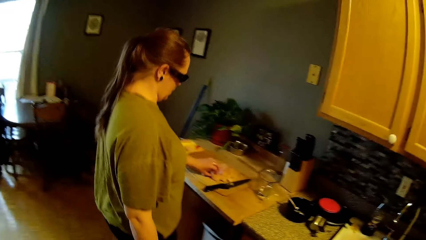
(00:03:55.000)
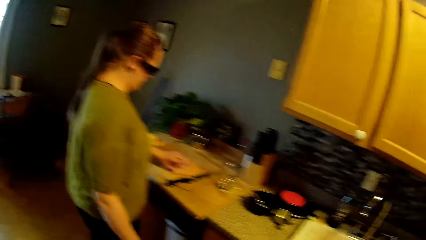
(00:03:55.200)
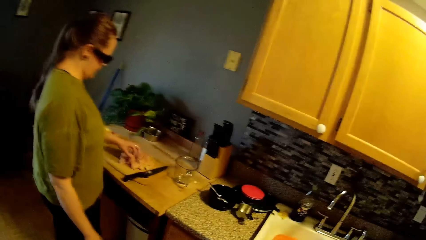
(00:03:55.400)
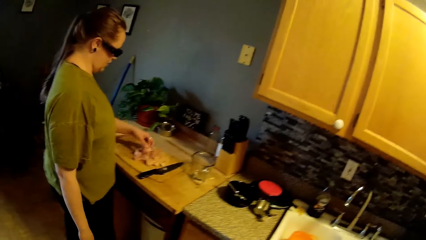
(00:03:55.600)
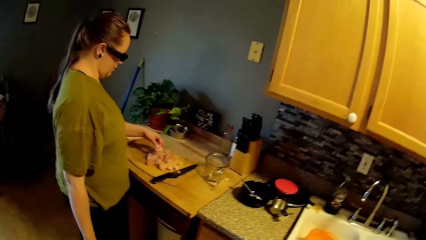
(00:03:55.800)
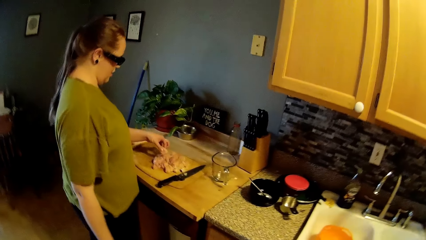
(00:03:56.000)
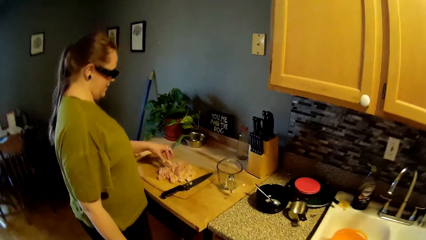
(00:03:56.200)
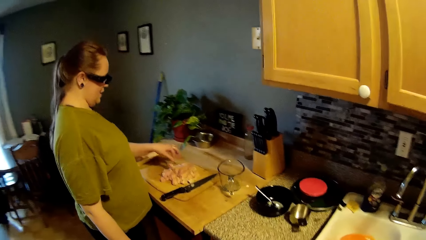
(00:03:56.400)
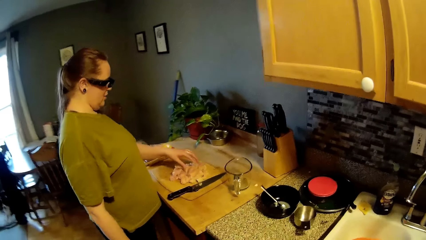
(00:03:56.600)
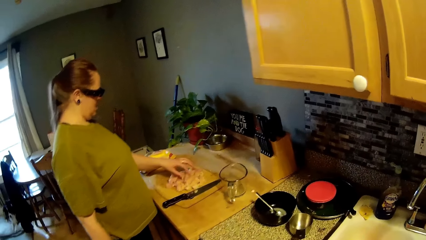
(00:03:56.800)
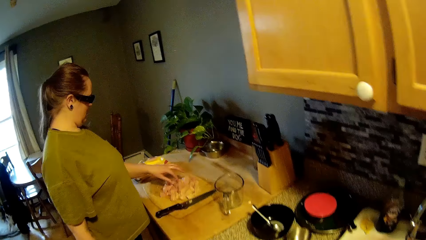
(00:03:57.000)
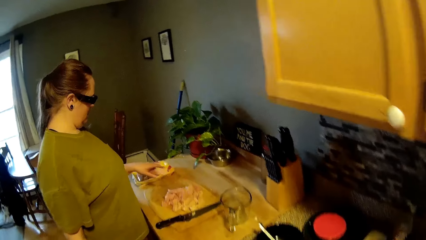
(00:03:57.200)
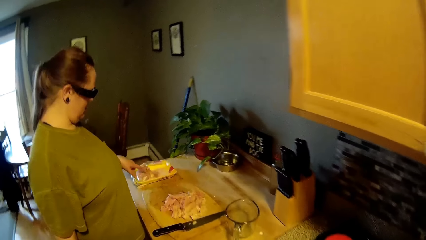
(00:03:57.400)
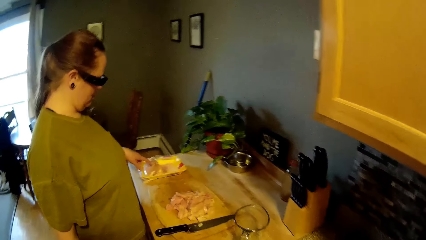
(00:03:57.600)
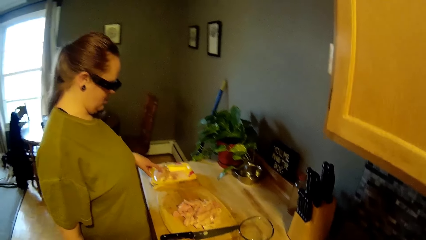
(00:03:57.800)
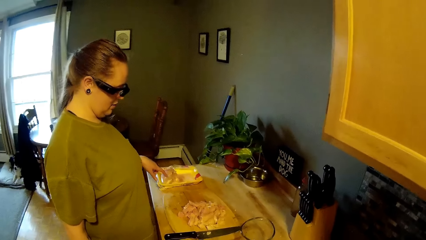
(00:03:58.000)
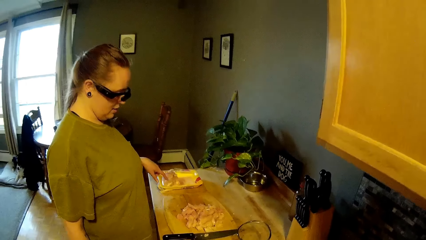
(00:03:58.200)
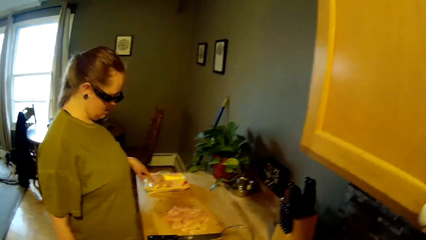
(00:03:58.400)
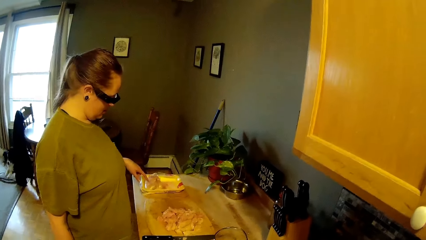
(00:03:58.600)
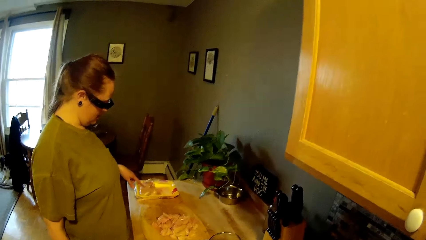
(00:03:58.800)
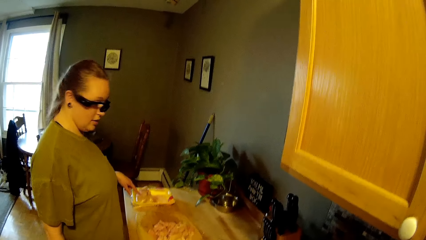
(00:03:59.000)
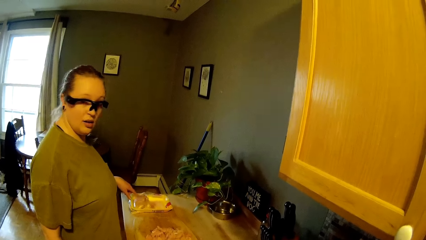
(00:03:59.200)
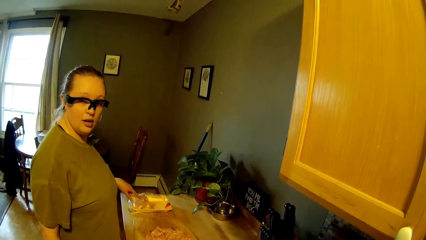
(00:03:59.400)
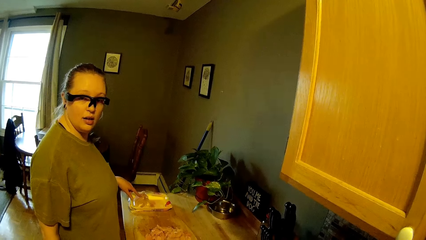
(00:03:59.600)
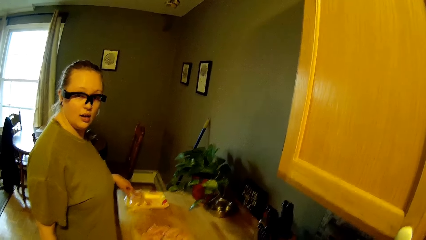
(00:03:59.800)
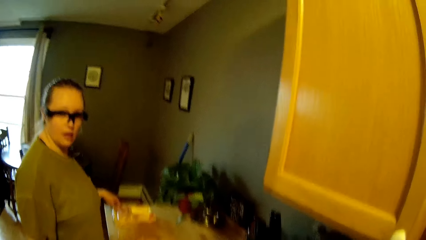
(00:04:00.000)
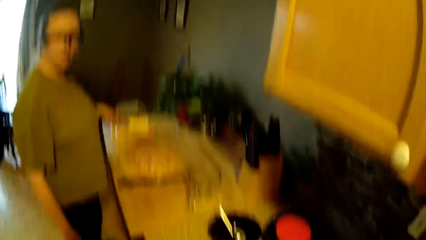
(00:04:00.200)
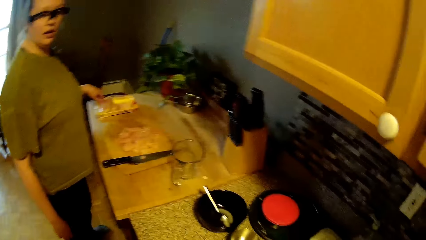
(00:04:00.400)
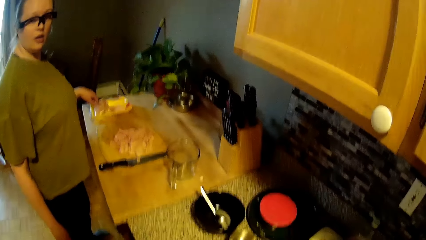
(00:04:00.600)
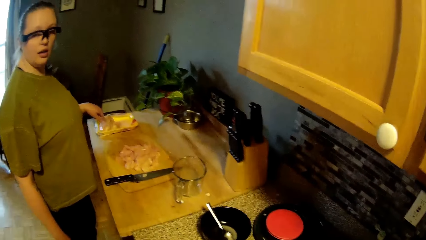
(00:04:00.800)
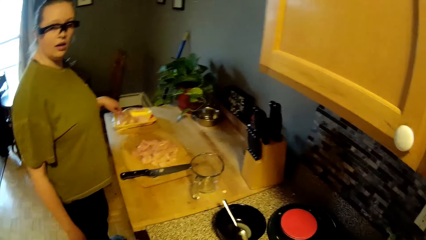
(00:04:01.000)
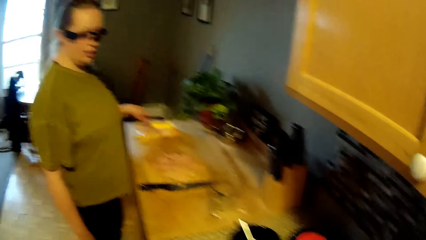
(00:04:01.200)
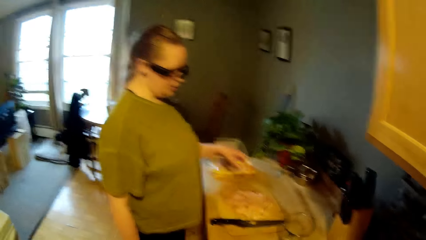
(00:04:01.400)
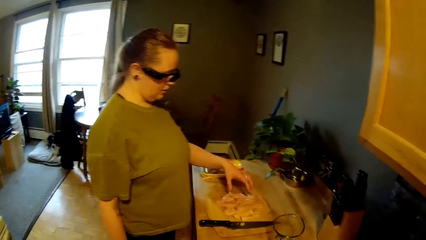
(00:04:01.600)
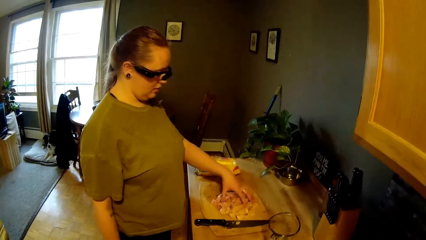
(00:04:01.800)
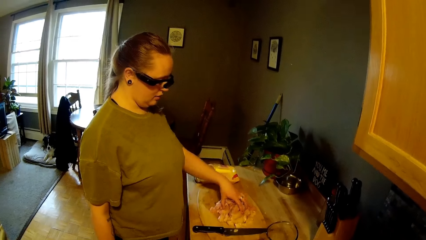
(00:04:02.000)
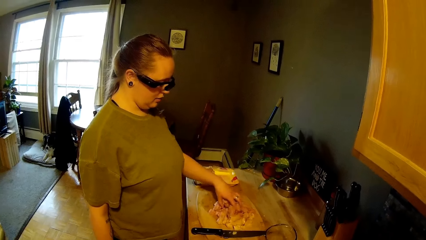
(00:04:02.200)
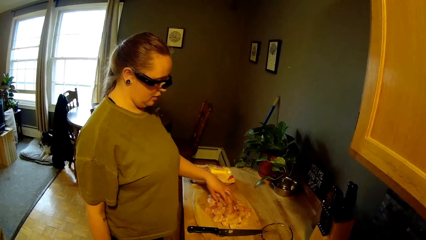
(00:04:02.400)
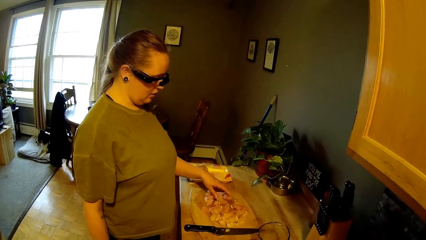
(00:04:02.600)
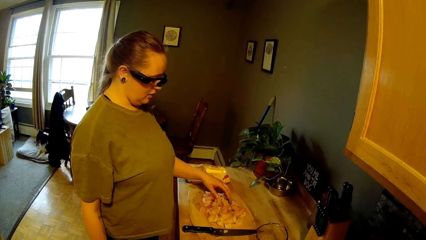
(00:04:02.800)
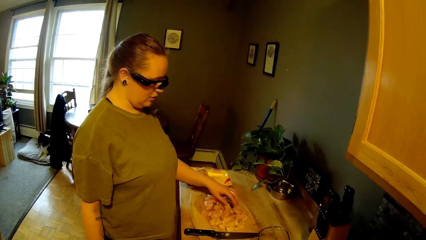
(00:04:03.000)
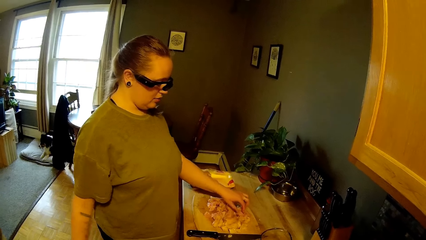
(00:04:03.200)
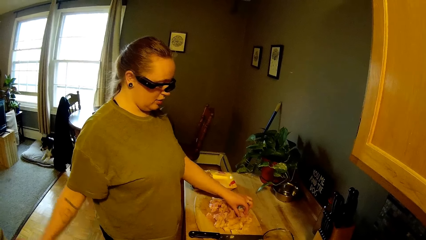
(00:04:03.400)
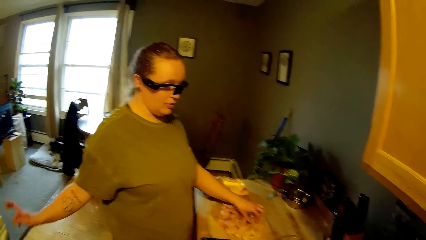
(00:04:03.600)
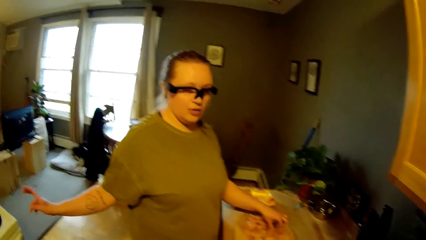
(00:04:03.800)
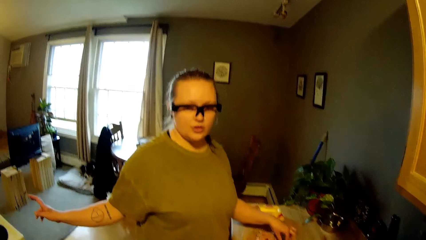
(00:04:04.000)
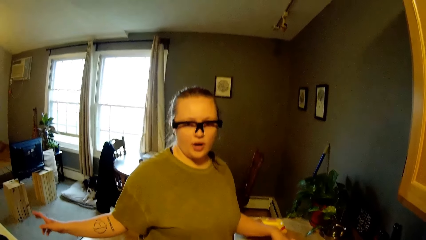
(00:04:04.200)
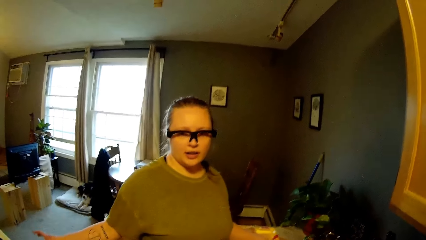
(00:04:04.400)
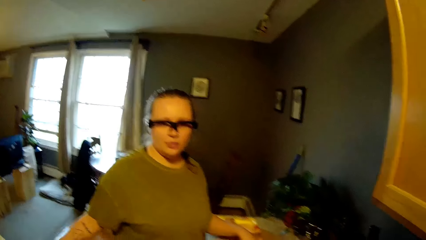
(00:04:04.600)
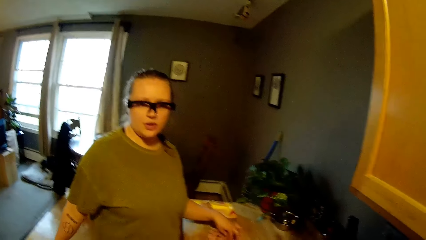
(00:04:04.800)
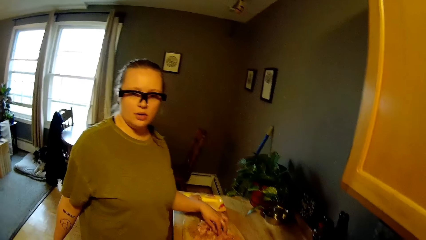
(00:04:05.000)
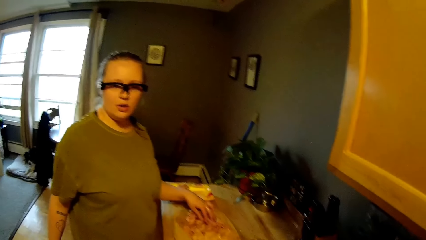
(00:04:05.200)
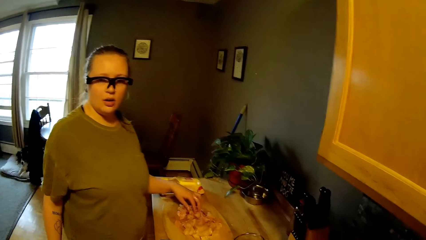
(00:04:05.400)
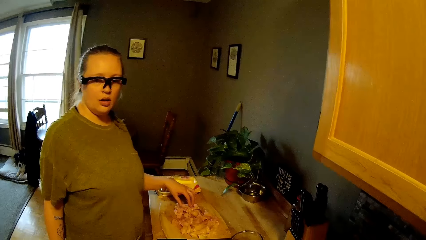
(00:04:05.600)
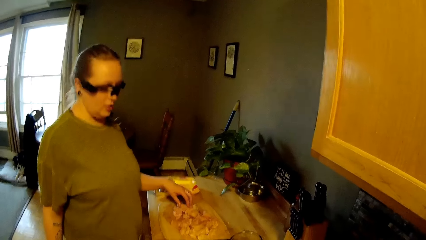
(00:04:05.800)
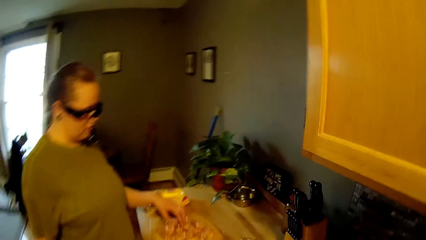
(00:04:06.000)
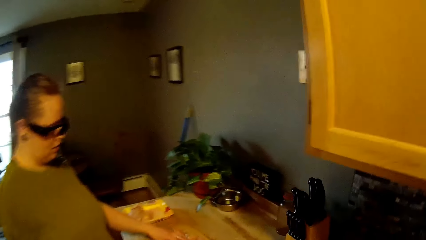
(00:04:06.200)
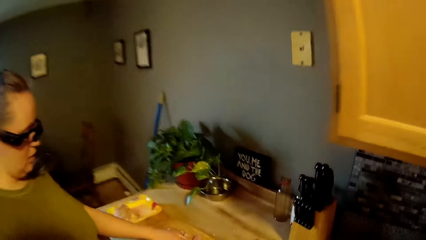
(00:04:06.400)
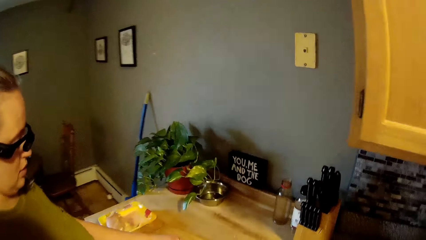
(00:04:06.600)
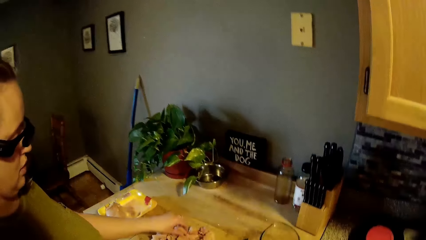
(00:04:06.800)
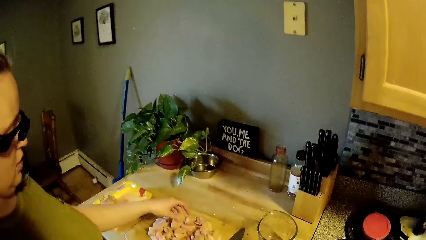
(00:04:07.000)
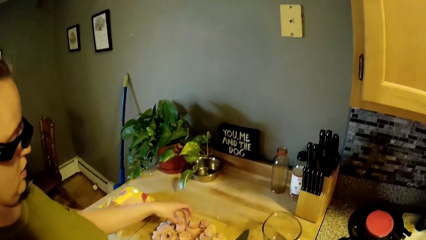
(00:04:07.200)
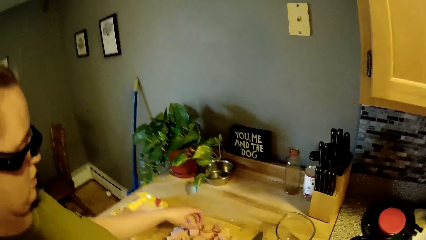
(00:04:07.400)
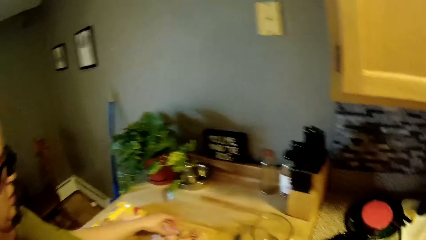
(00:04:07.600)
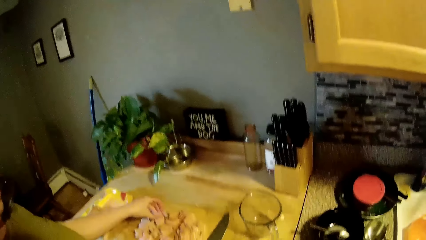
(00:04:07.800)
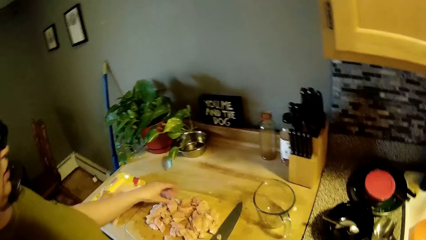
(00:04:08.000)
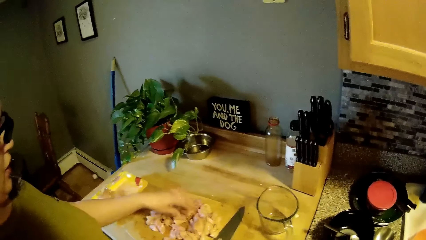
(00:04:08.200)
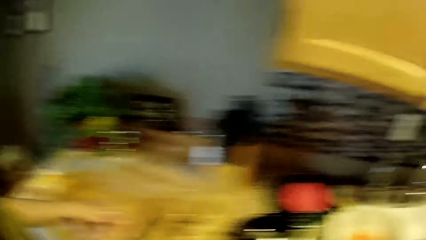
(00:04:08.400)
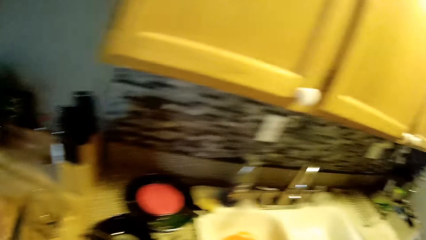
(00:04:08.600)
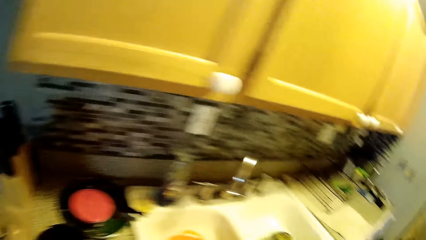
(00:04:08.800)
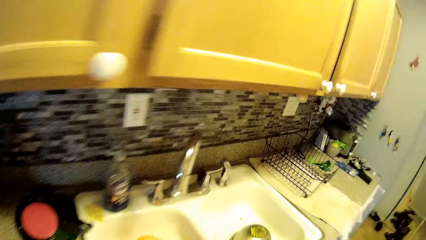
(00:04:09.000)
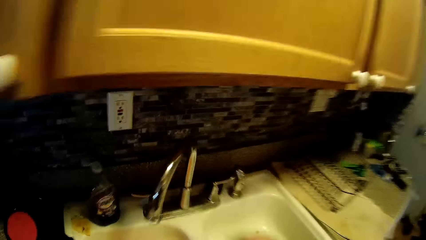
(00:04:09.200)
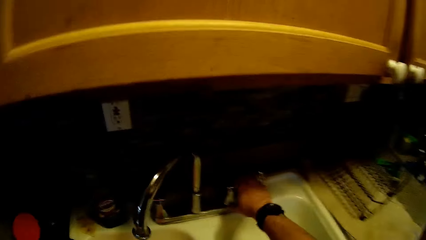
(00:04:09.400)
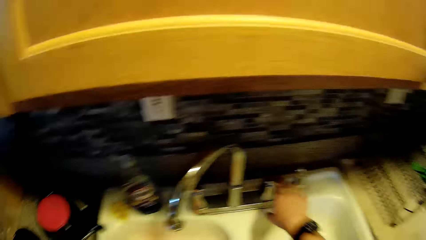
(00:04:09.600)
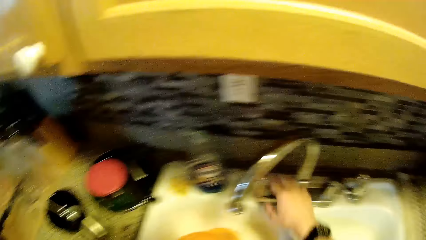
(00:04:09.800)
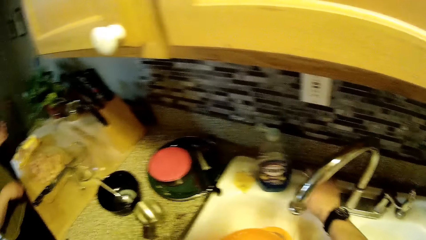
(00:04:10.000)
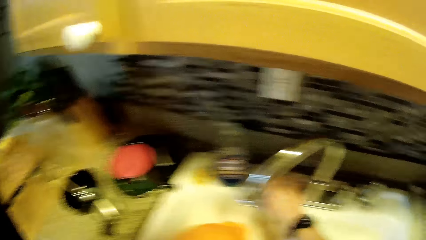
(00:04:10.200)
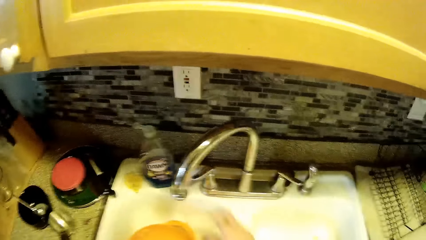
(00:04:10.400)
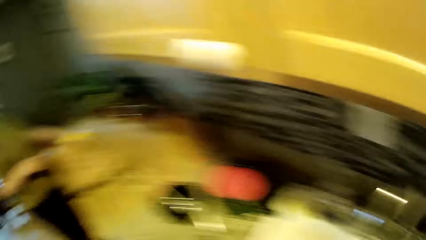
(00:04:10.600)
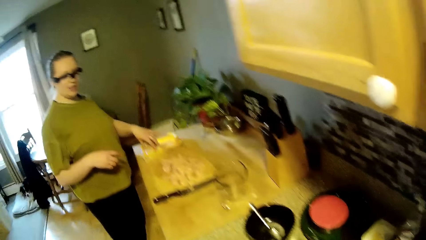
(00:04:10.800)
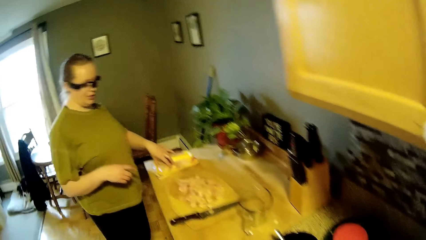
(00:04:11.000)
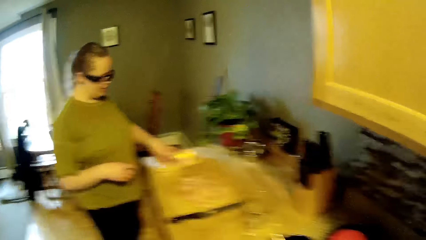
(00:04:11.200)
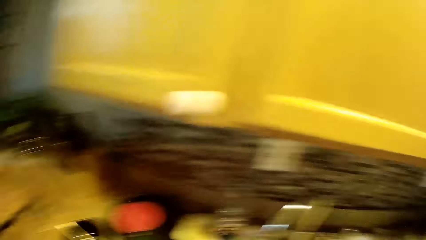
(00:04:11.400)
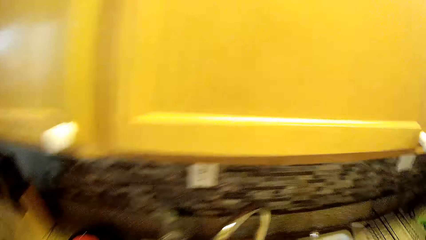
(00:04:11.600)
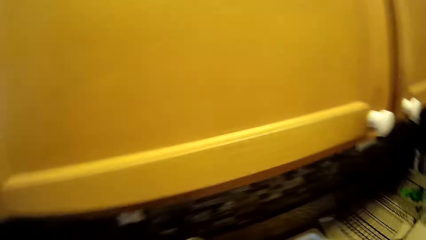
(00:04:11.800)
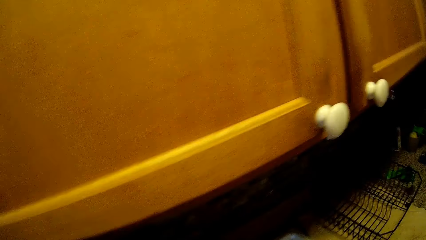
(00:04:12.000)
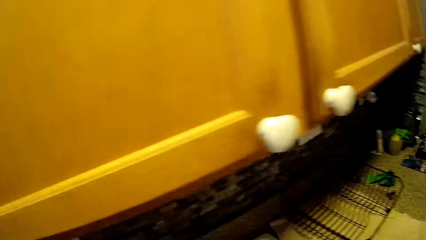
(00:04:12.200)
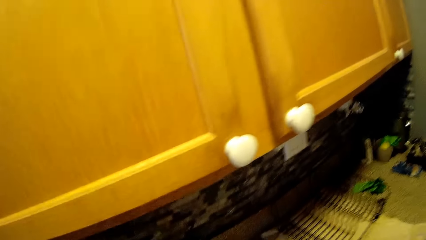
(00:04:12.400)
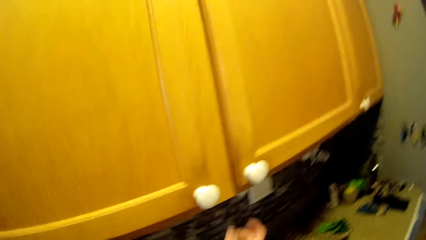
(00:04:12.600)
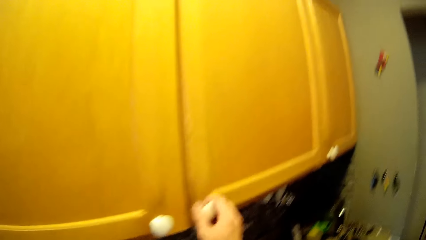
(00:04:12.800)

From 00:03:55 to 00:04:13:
The woman touches the chicken or meat with her left hand. The camera wearer looks at the woman. The woman converses with the camera wearer. The woman touches the meat, pulls back the left hand and looks at the meat. The camera wearer converses with the woman. The woman touches the chicken with her left hand. The woman converses with the camera wearer. The woman touches the meat. The camera wearer converses with the woman. He makes a step. He opens the tap with his right hand. The woman converses with the camera wearer. The camera wearer looks around.
